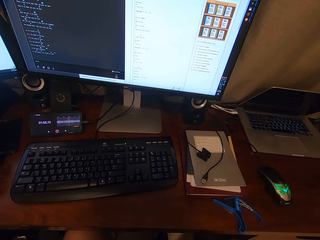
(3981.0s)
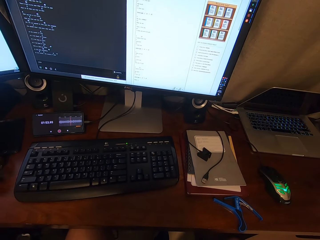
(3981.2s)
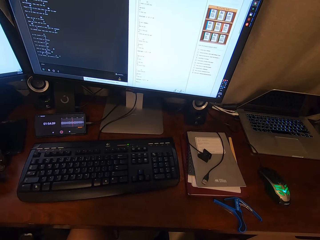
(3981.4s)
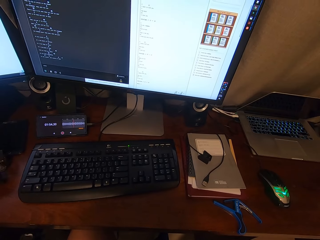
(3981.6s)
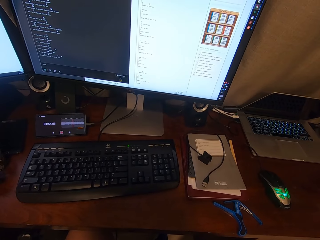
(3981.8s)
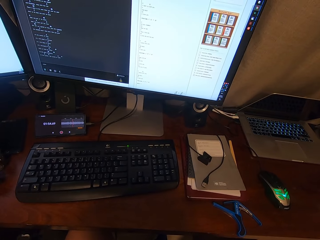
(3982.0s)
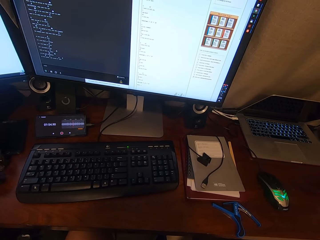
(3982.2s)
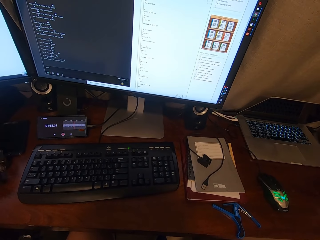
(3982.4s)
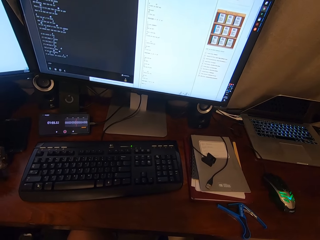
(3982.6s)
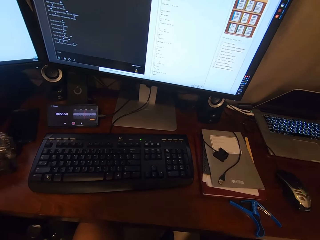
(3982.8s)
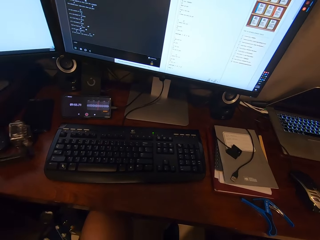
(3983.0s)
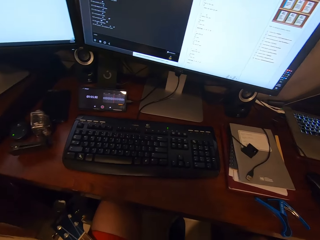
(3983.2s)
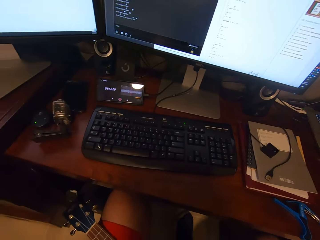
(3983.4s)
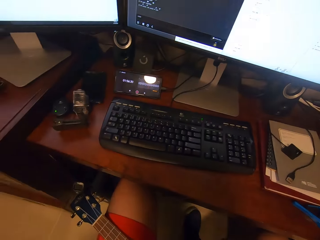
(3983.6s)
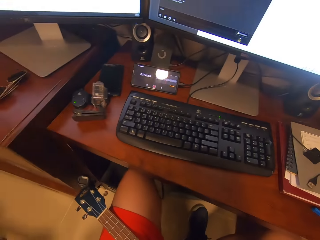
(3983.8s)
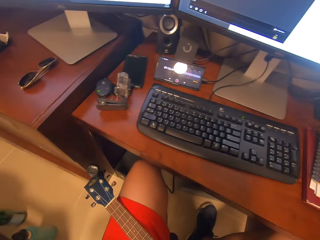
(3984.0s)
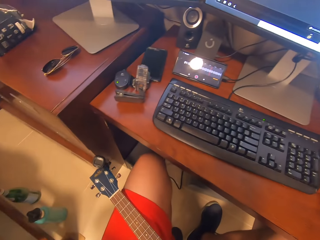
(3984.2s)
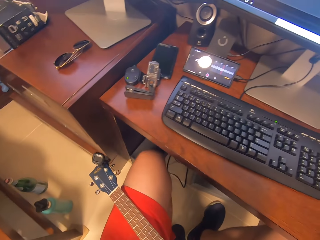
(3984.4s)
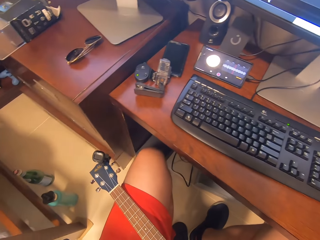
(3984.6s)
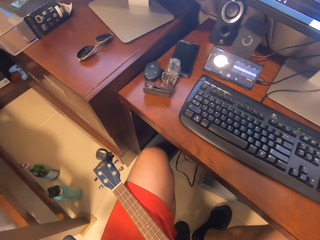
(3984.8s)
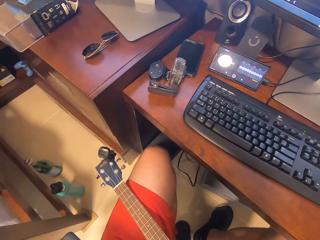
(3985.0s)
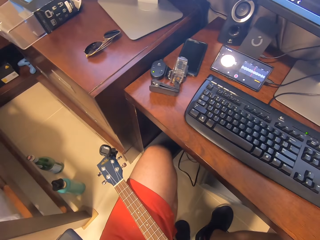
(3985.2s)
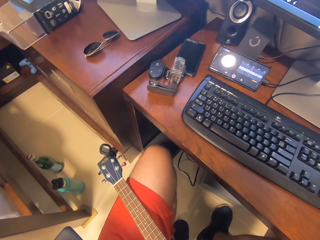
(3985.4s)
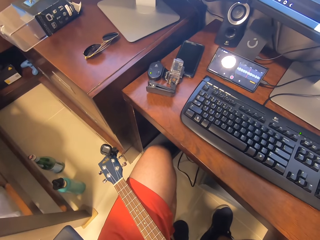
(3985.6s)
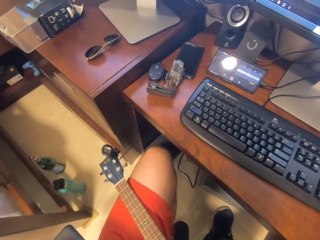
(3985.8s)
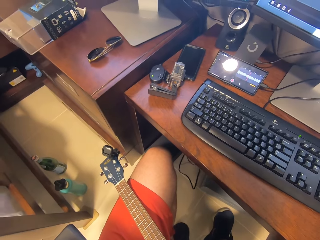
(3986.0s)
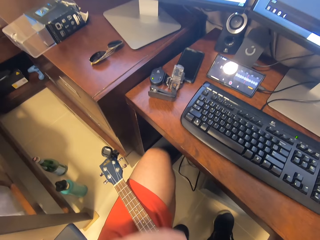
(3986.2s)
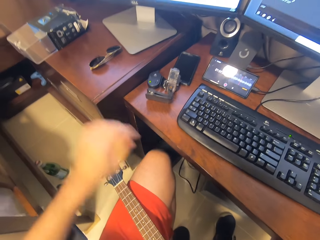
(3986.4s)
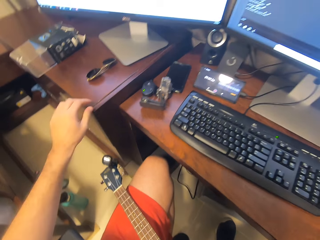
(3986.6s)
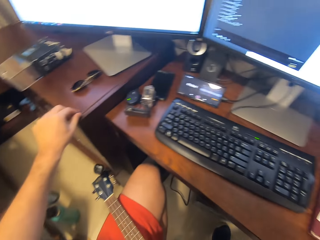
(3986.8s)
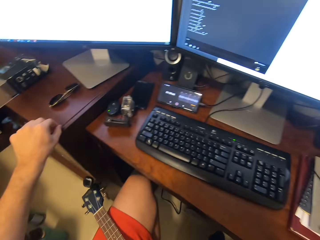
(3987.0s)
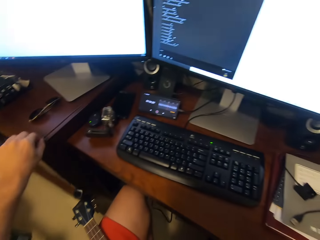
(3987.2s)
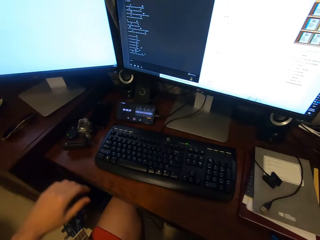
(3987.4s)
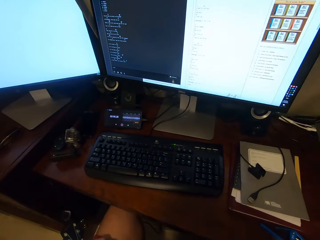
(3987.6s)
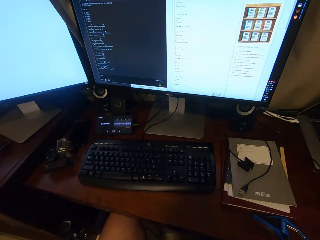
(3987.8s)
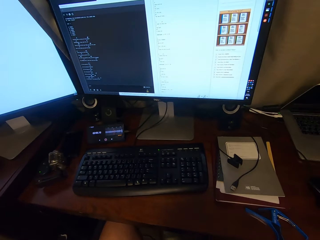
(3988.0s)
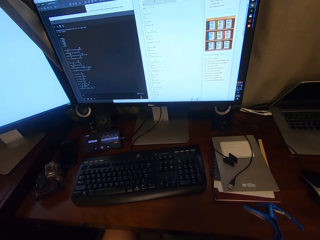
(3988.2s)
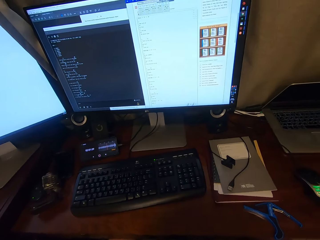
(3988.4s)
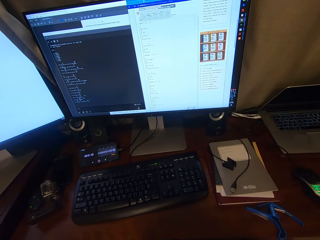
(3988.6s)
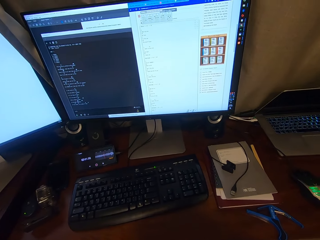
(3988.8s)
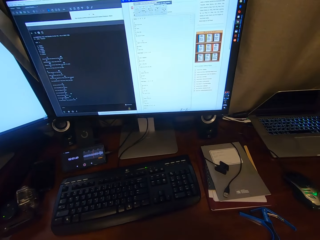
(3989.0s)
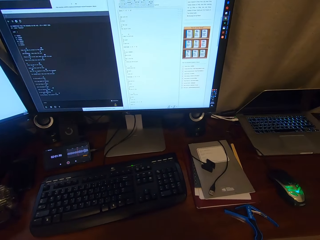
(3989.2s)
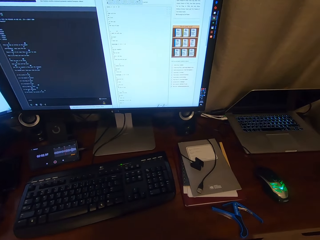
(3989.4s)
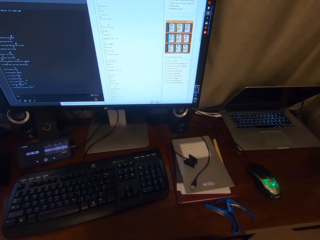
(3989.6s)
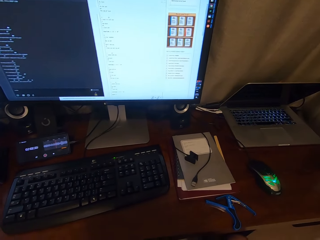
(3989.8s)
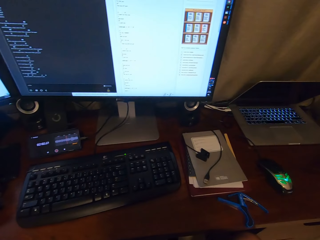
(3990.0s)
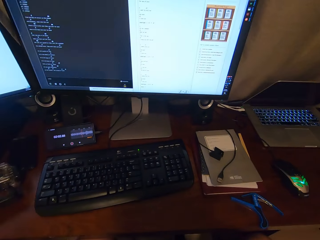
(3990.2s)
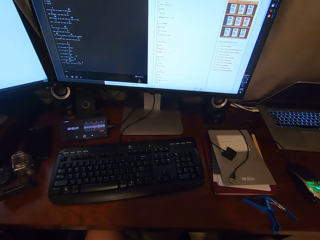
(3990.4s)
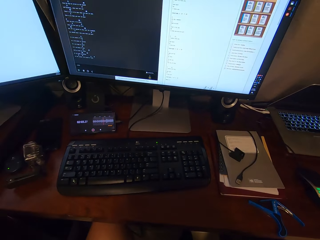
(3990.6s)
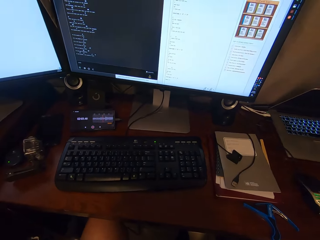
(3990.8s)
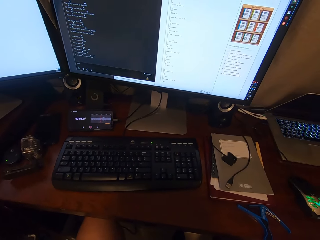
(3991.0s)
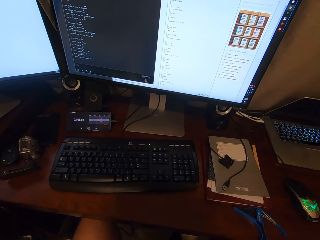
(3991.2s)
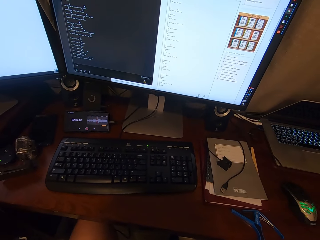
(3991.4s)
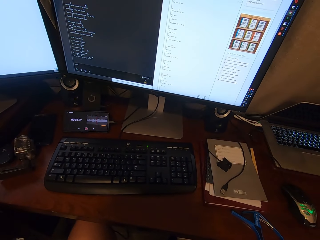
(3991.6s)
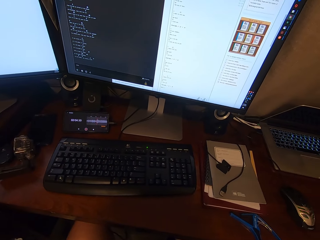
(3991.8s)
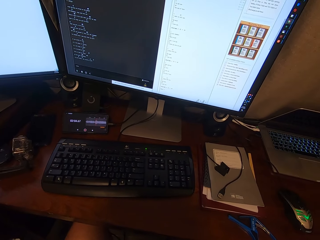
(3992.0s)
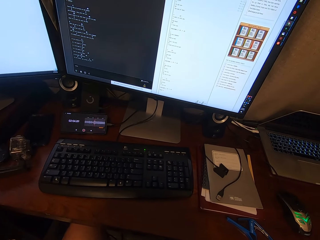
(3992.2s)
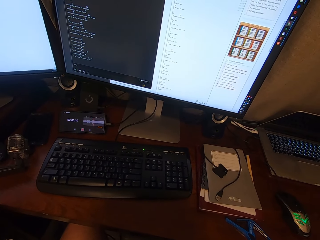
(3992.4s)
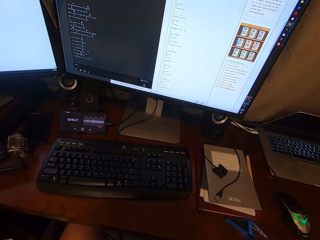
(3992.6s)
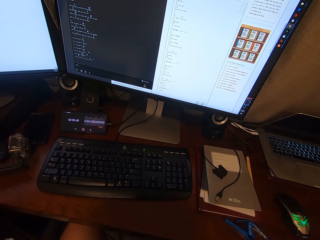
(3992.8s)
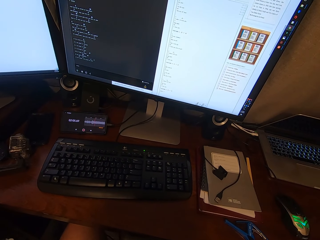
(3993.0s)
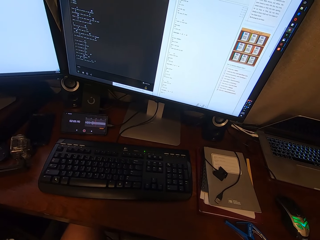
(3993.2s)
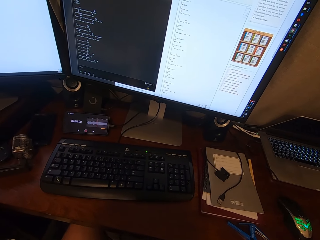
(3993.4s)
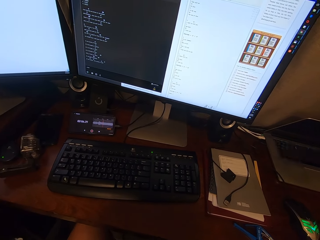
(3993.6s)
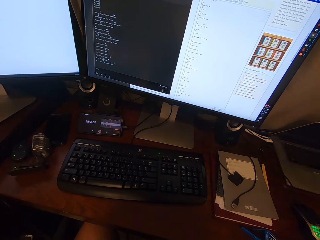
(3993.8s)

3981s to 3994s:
The camera wearer looks around the house. They stare at the computer screen. They are looking at the guitar.

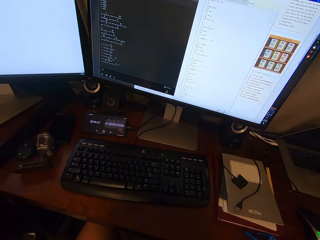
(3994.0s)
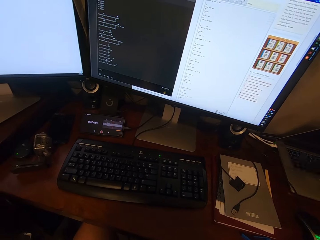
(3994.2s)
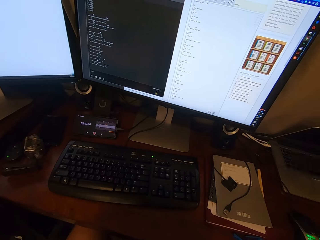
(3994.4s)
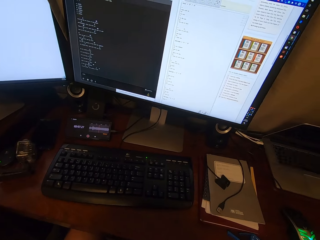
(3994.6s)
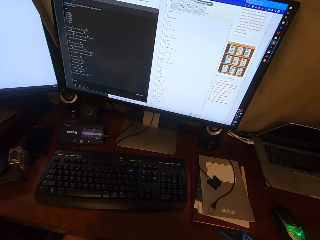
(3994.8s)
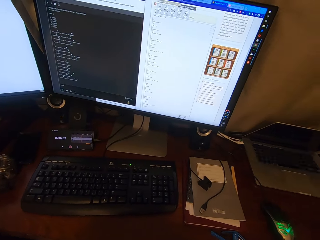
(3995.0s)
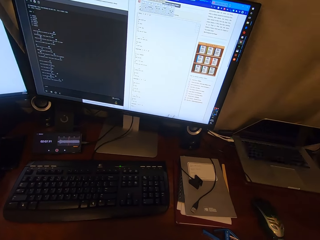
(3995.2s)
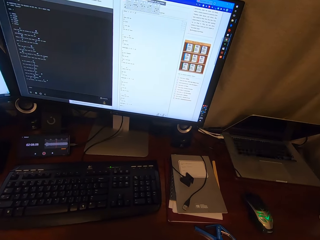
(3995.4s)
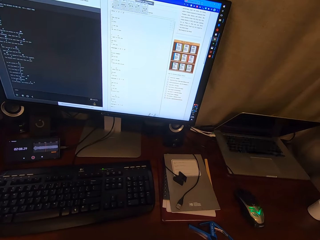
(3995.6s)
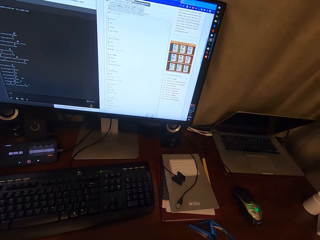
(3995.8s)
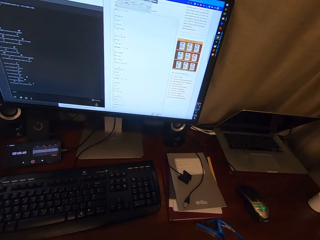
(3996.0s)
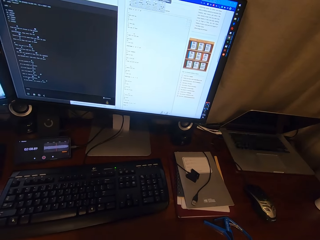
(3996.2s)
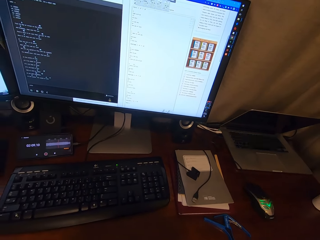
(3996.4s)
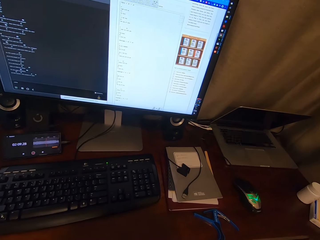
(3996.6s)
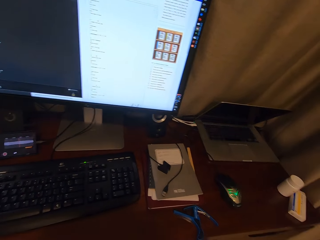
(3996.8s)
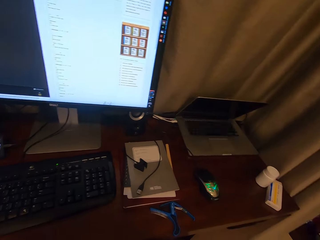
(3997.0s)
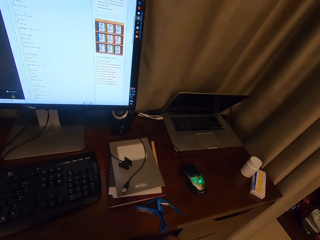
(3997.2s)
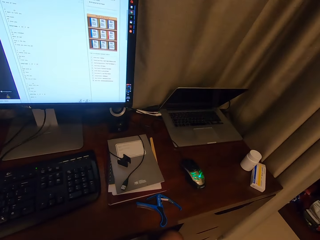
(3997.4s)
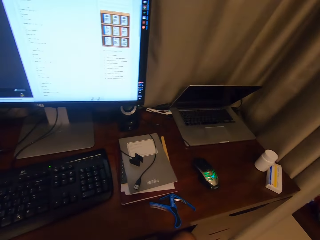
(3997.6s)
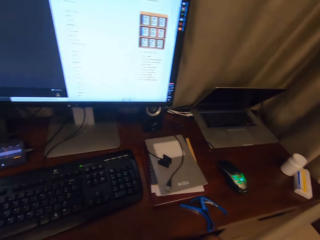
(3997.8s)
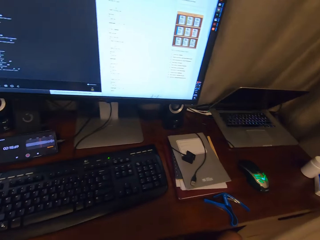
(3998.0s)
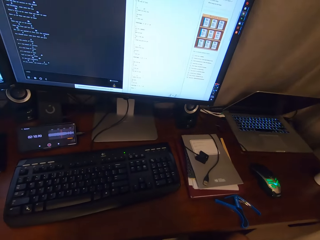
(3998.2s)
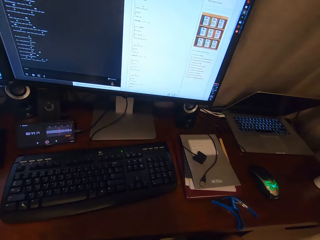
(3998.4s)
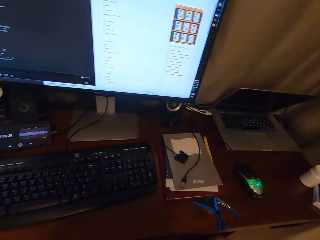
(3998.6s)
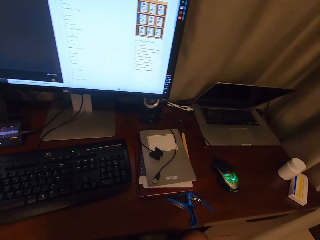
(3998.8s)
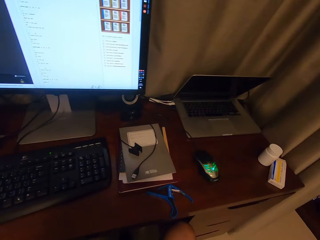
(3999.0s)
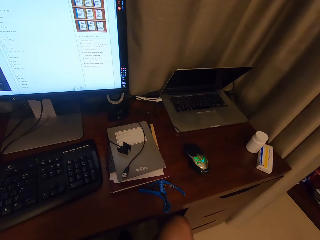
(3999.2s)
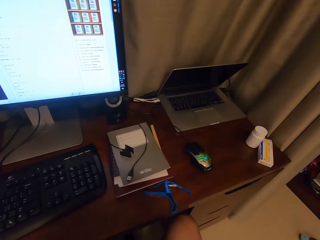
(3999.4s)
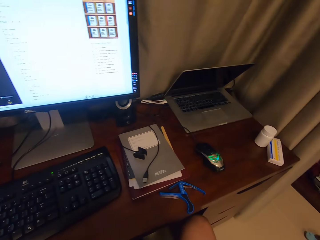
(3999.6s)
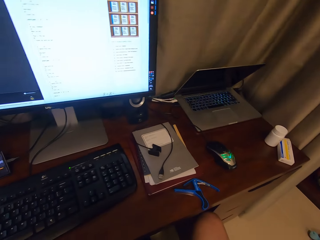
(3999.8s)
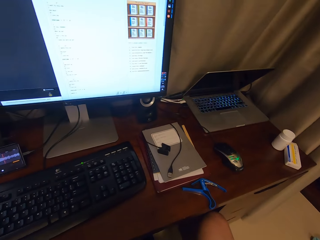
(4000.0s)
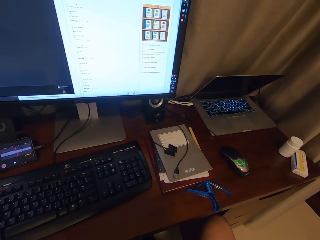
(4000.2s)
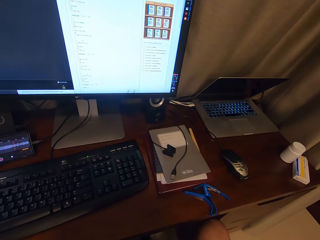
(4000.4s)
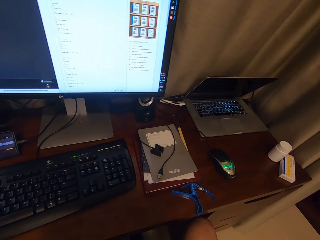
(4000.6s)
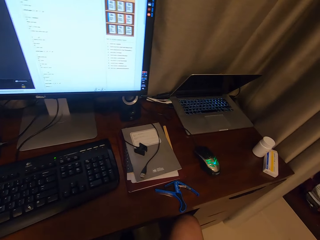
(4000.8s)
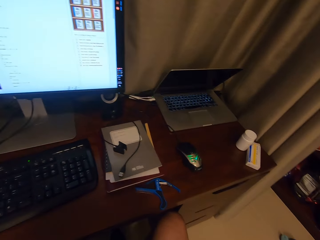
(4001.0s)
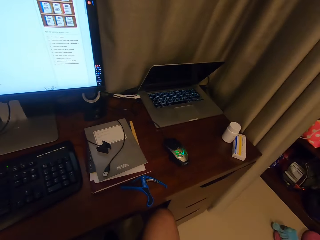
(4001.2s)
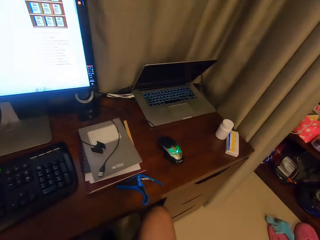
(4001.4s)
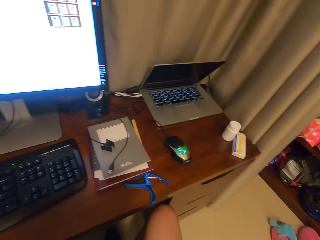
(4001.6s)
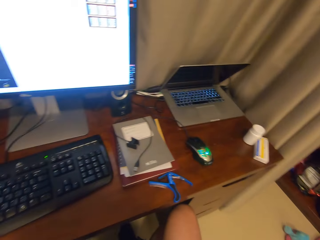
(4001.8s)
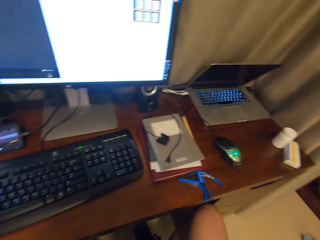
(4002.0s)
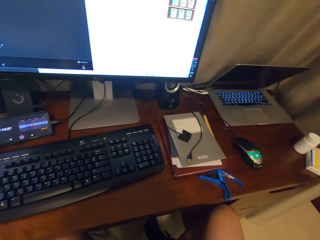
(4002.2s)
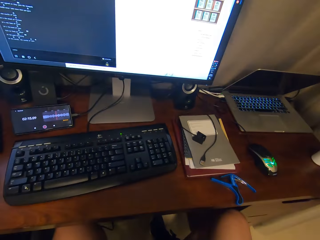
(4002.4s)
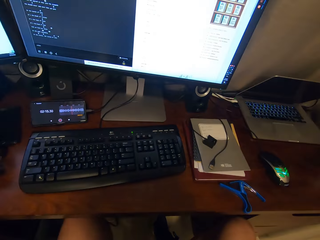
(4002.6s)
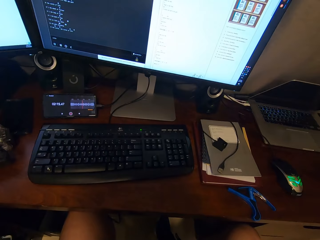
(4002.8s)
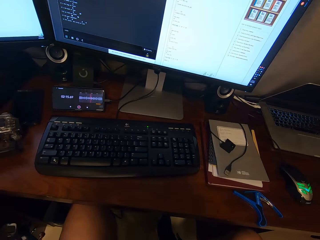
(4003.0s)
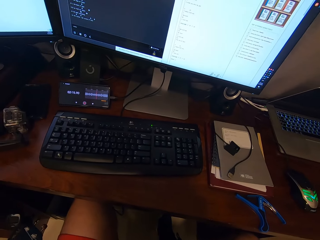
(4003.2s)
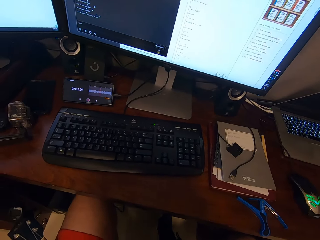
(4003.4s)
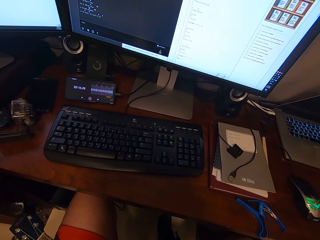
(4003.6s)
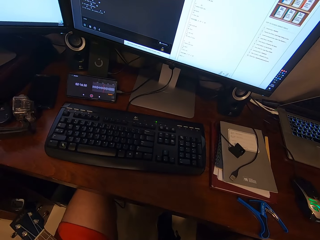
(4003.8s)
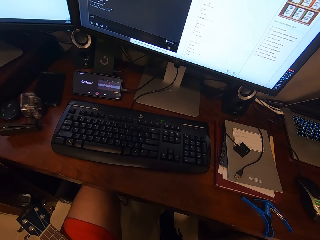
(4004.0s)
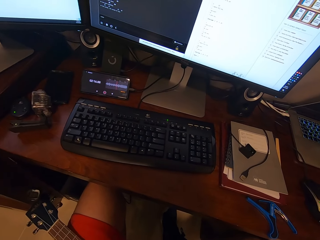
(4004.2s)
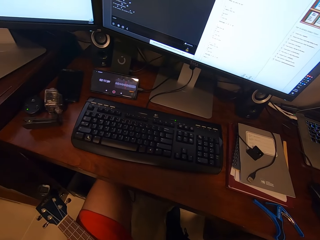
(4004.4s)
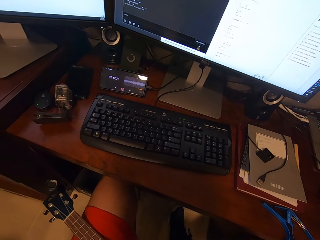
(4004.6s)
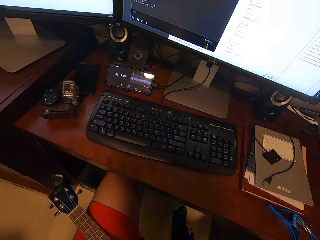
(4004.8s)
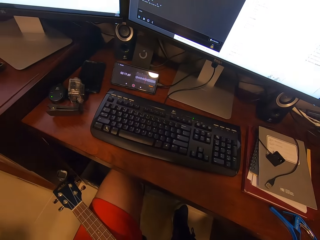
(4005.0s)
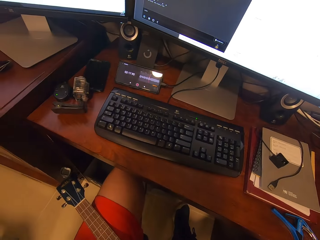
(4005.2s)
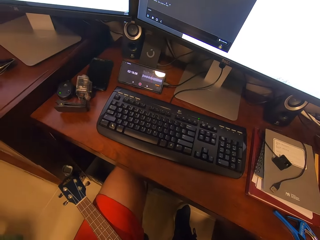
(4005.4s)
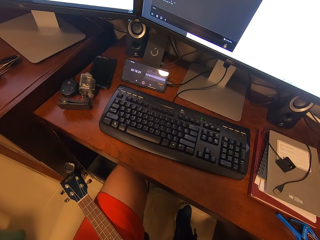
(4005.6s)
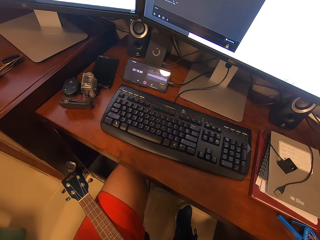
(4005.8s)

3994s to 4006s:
The camera wearer is looking around.
